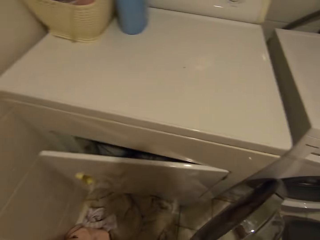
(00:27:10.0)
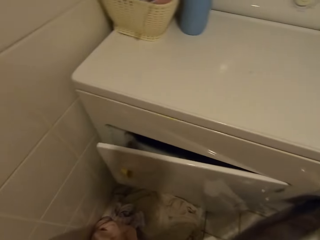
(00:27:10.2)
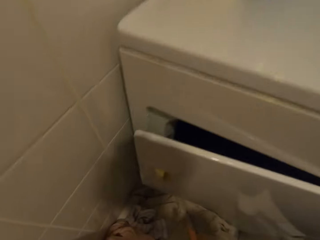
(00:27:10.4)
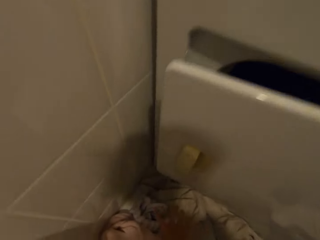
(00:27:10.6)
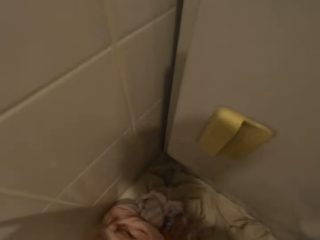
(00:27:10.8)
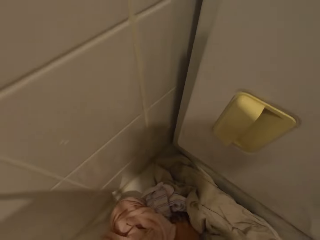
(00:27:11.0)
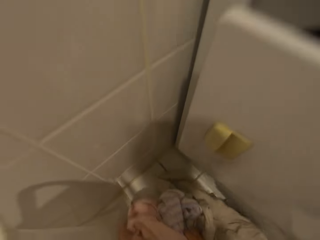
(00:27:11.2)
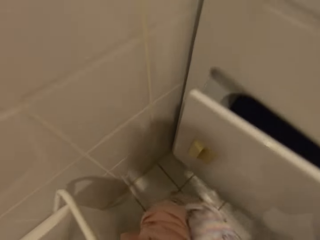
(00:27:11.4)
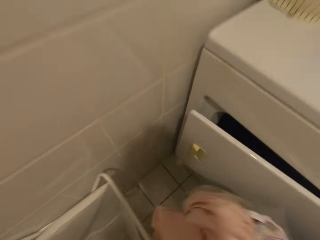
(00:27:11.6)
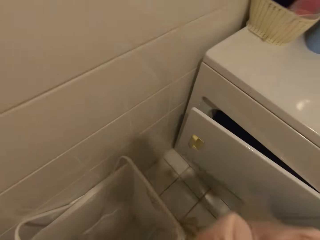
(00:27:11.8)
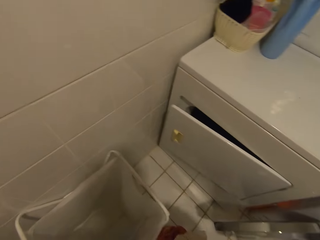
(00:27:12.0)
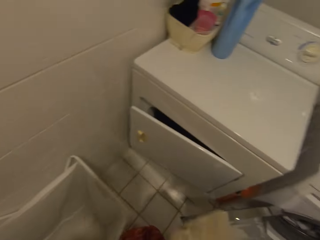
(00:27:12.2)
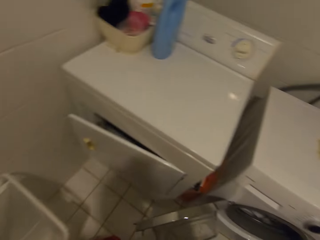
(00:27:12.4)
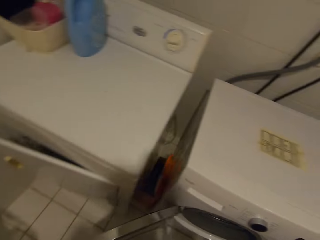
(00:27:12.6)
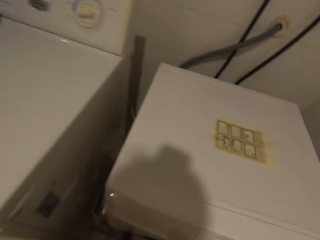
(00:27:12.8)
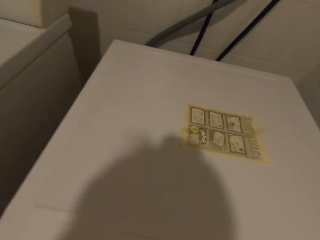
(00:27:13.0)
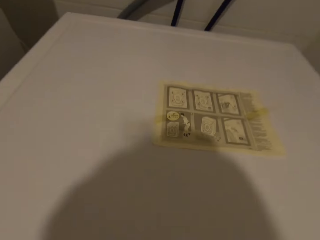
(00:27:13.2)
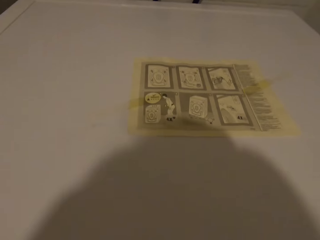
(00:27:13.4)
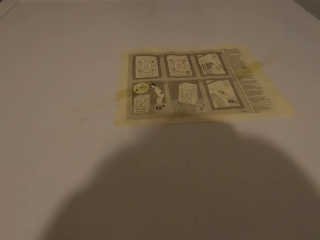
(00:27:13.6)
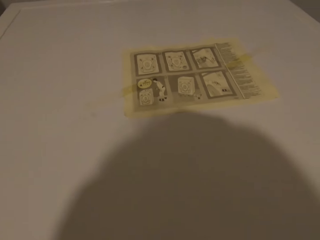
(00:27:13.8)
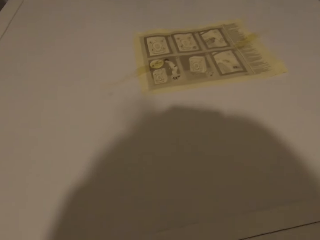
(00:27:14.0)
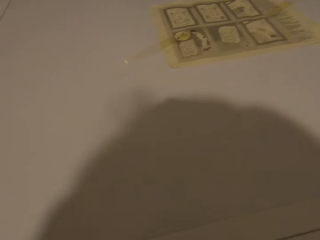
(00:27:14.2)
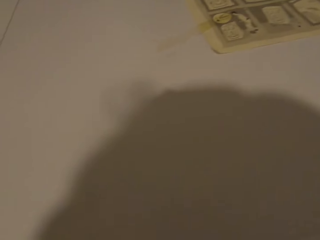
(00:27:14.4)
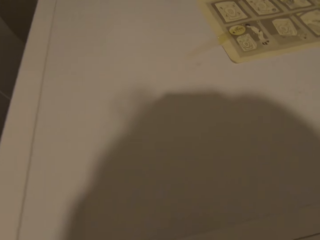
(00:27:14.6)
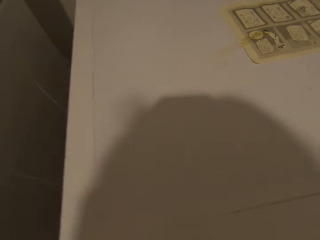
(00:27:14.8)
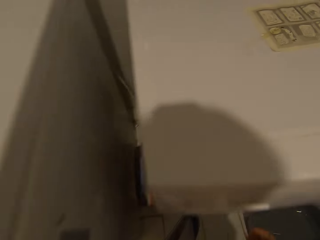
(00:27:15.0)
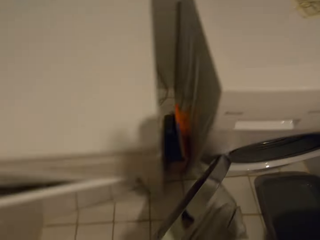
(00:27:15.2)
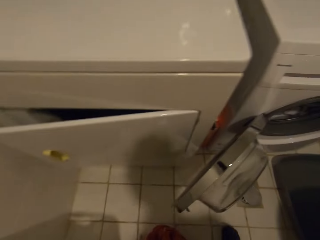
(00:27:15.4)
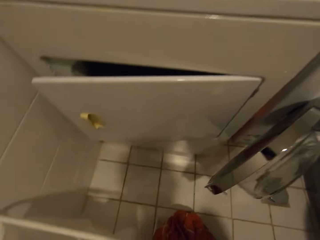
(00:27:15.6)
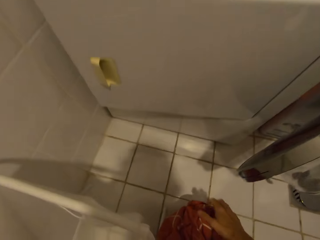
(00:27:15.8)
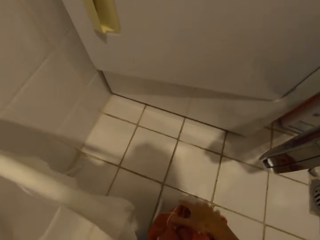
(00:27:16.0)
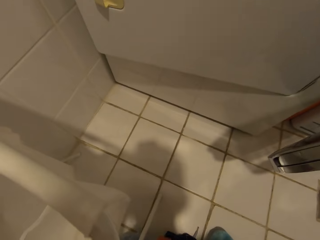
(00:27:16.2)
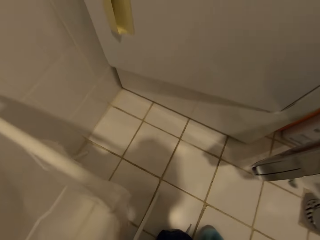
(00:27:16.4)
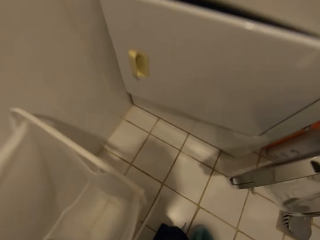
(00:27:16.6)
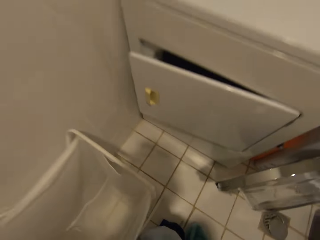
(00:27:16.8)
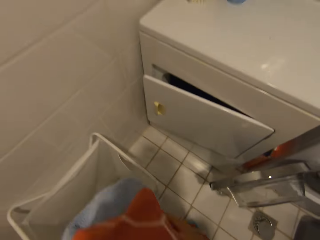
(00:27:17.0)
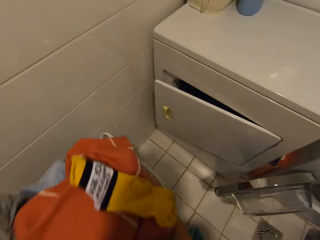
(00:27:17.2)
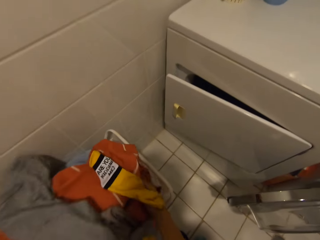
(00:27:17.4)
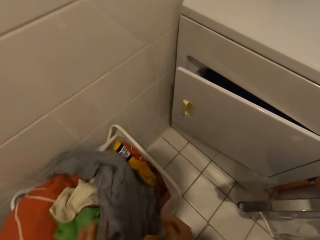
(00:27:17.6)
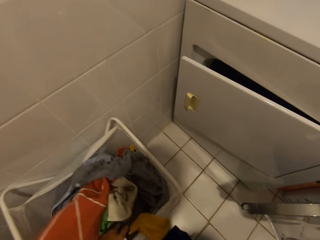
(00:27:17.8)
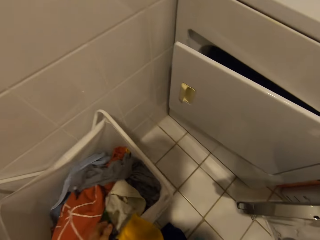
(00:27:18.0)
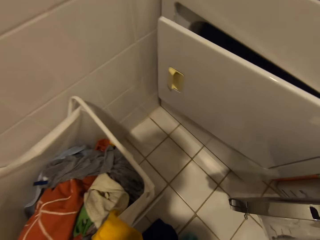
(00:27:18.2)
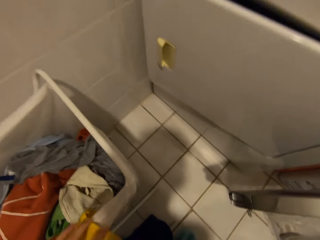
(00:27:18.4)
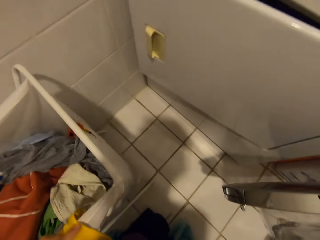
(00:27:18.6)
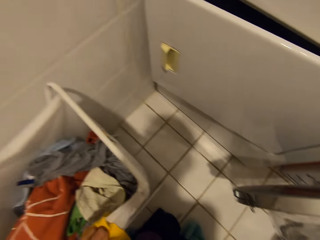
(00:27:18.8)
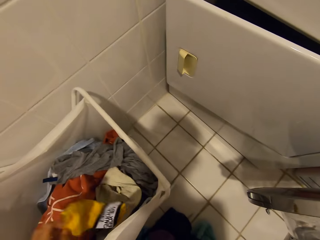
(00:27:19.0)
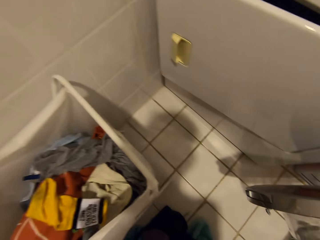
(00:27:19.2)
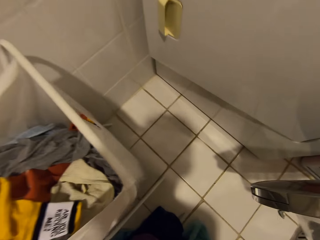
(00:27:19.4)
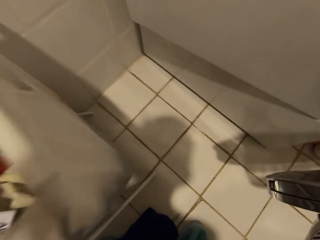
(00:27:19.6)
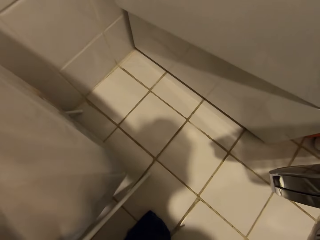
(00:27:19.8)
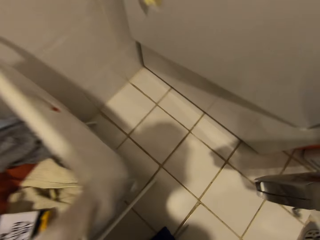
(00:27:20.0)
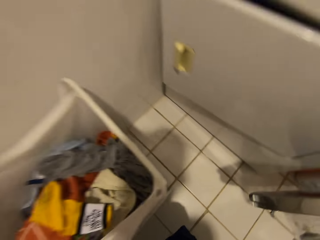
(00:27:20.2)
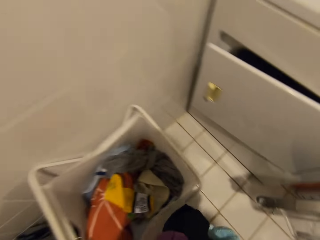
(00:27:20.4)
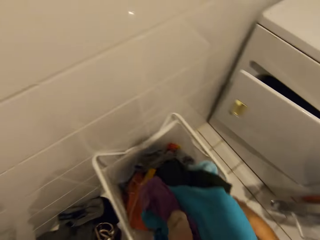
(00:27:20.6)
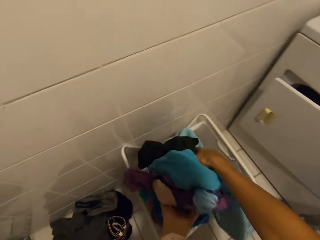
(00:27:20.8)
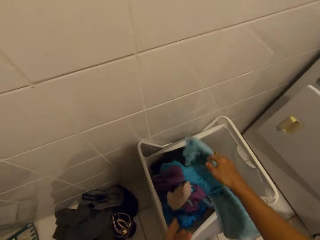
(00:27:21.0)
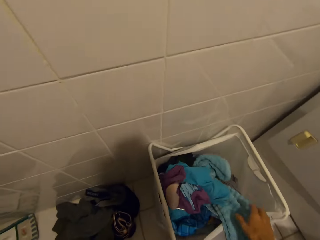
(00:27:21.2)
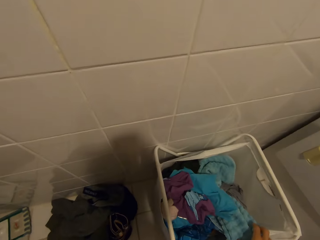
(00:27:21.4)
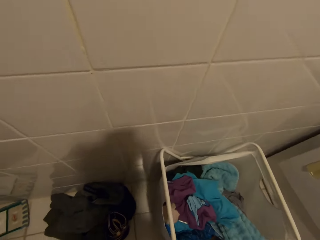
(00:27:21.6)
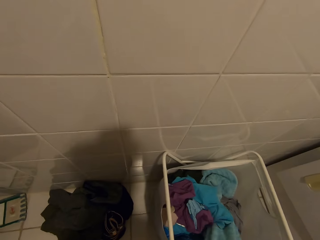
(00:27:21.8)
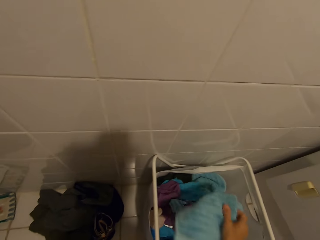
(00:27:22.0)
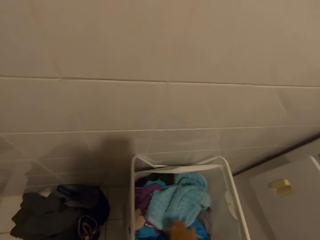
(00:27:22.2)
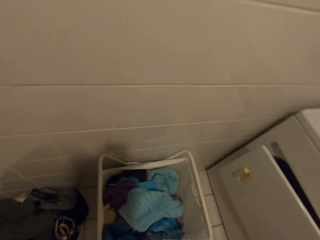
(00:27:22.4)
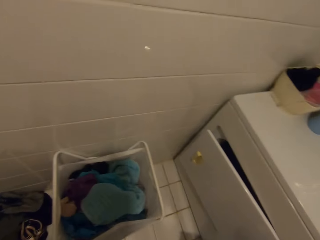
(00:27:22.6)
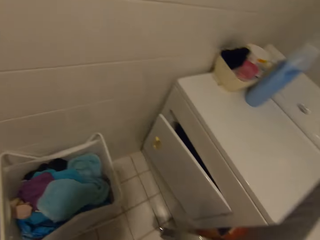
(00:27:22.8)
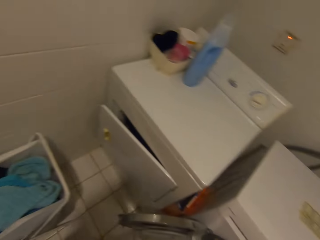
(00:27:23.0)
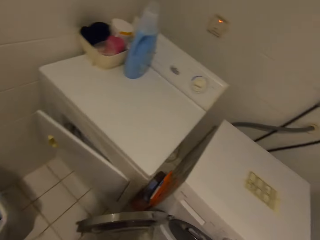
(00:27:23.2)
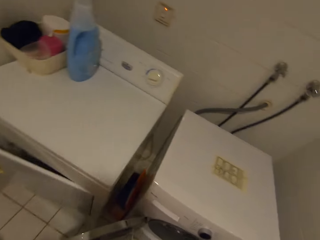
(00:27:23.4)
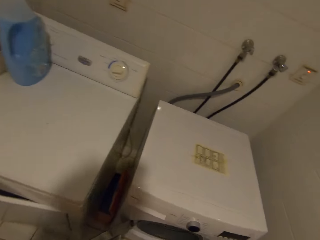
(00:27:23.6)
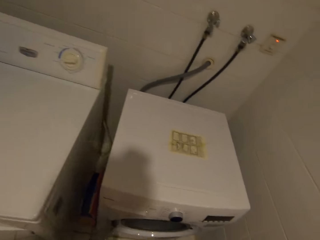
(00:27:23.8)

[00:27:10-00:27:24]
The camera wearer picks a cloth on the floor. They put the cloth in the washing machine. They pick laundry. They put the laundry in a laundry basket. They pick laundry. They put the laundry in the laundry basket.

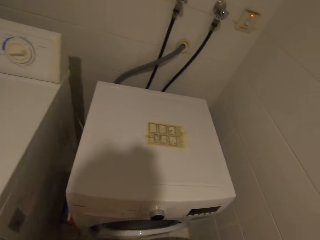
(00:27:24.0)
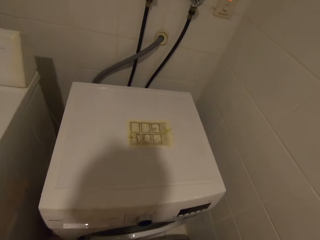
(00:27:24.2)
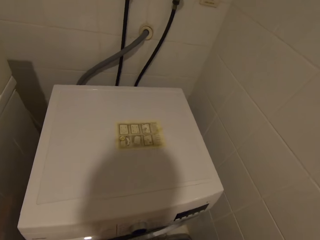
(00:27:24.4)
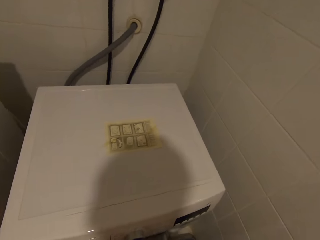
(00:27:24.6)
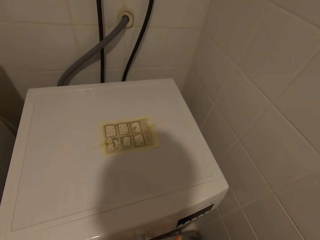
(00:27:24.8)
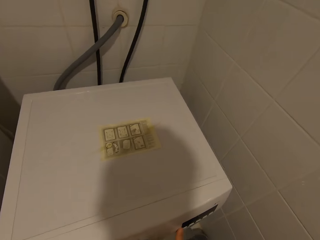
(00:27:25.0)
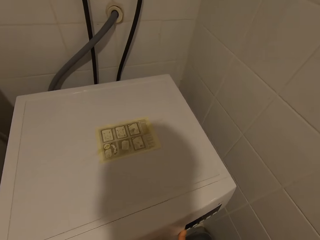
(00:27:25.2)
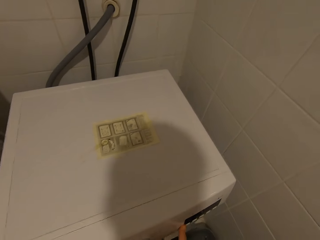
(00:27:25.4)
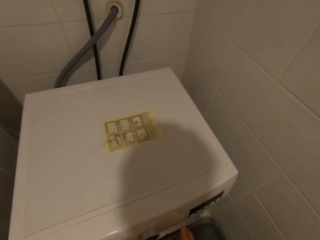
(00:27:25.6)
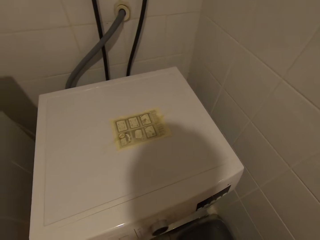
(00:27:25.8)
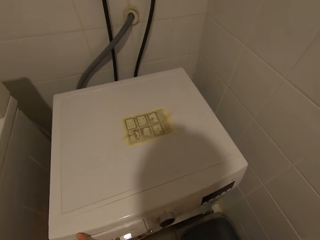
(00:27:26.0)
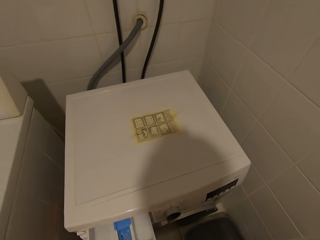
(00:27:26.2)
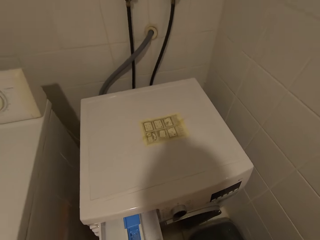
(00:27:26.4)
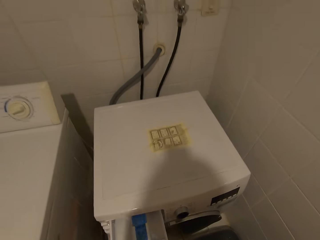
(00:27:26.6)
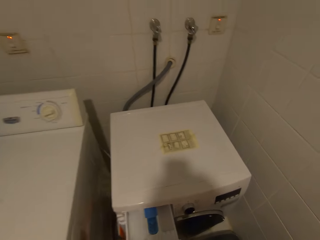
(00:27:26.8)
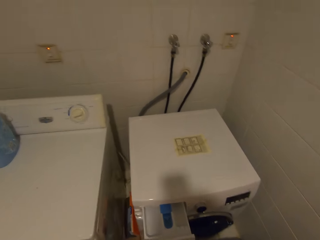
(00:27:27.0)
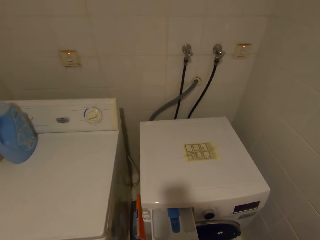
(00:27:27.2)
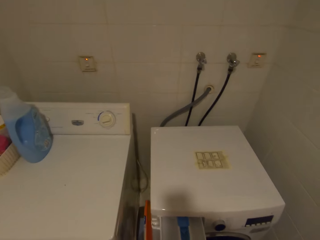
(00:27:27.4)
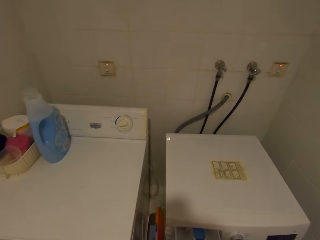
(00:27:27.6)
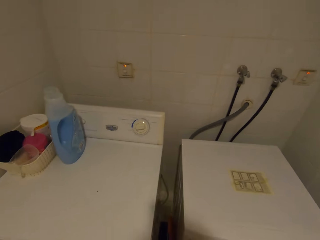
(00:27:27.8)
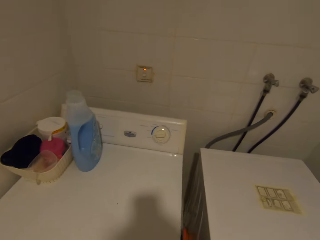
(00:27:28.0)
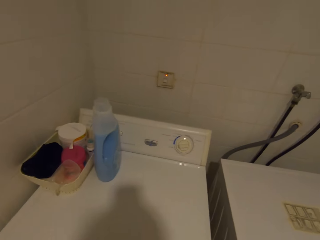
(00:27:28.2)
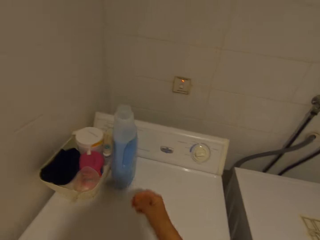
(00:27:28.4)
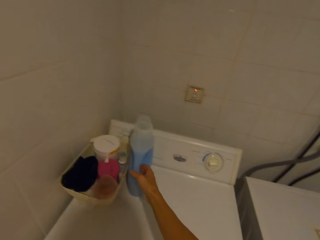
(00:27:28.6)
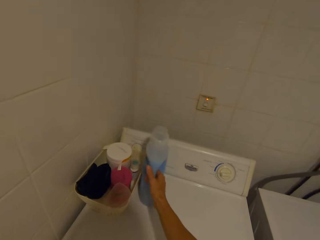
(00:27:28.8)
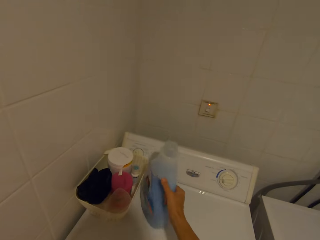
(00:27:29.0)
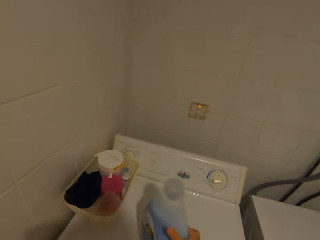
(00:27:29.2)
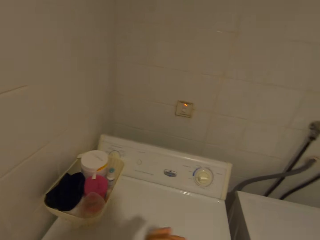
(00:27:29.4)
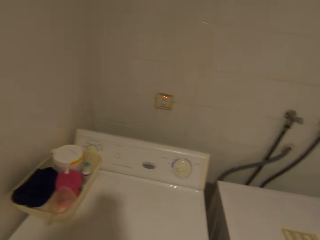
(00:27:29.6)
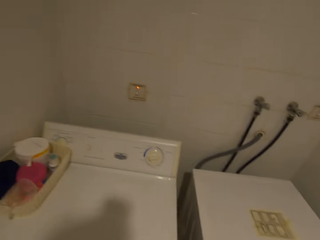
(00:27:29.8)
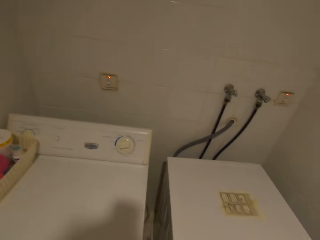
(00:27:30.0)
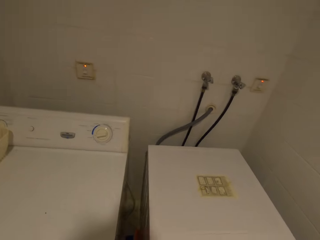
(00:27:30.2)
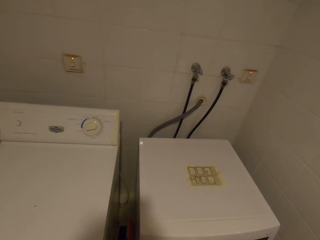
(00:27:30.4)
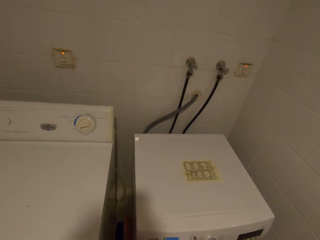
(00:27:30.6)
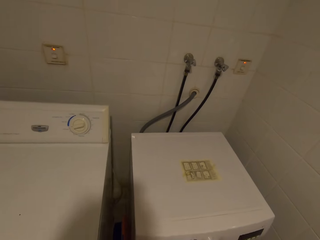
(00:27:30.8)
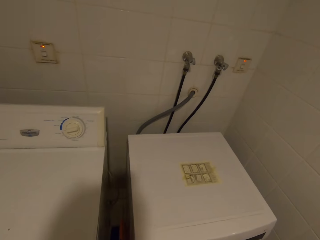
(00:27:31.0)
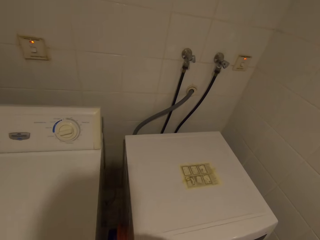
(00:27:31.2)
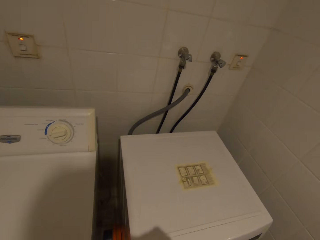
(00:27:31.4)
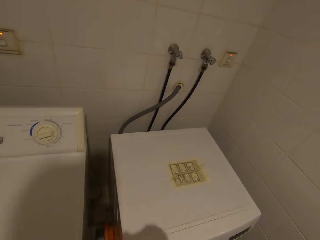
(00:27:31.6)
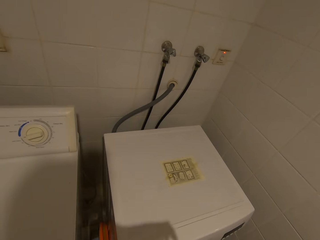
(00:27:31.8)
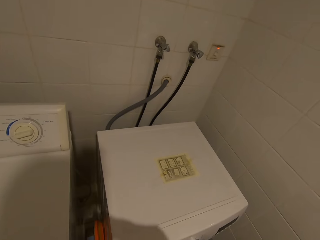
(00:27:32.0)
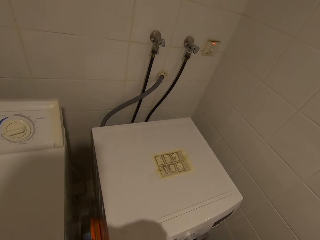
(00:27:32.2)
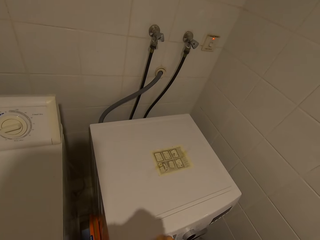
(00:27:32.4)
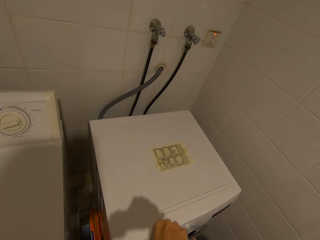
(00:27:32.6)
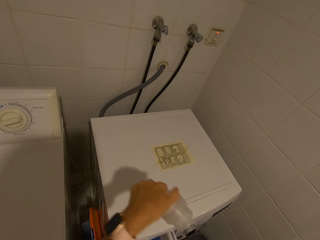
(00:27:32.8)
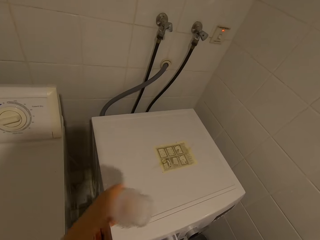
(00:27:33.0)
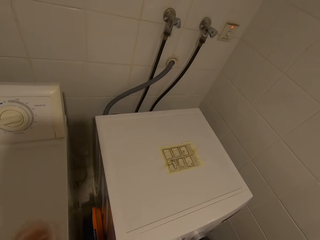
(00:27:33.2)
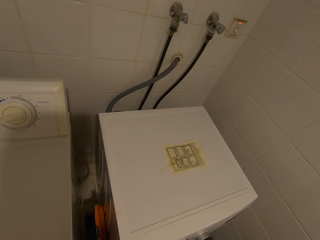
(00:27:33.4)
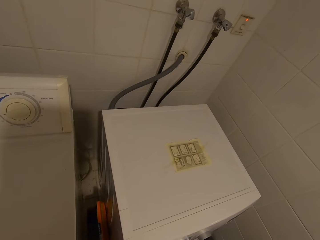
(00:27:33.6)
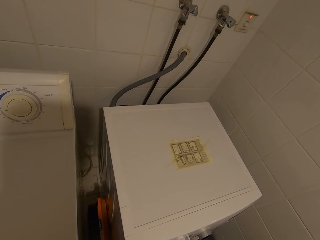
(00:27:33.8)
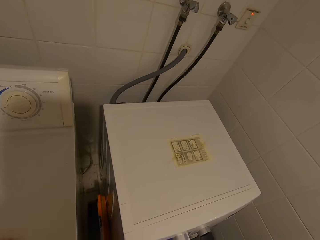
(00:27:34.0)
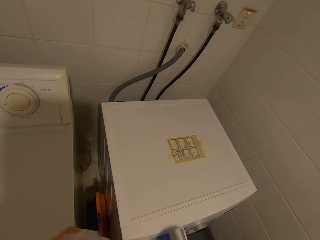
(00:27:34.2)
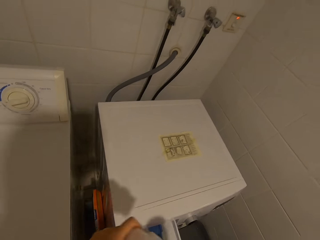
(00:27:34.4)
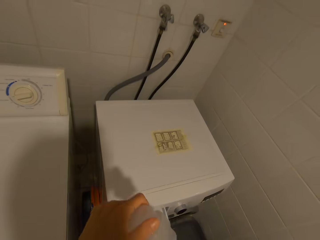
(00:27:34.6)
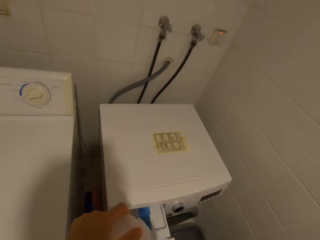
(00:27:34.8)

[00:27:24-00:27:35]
The camera wearer closes the washing machine. They pick up fabric softener. They hold the measuring cup. They open the fabric softener bottle and pour fabric softener in the detergent drawer.
